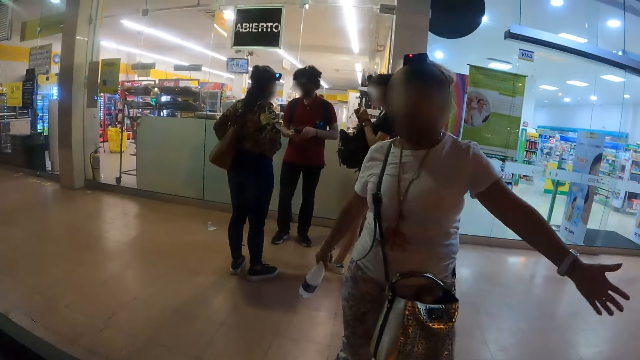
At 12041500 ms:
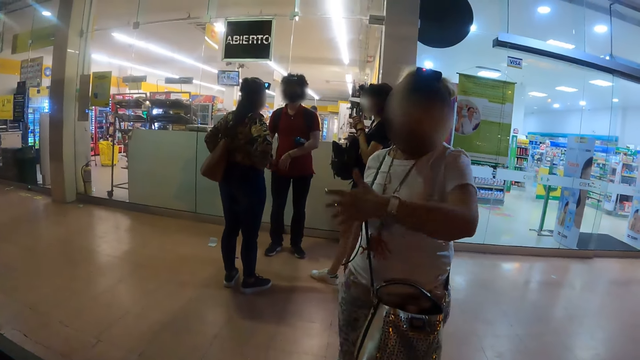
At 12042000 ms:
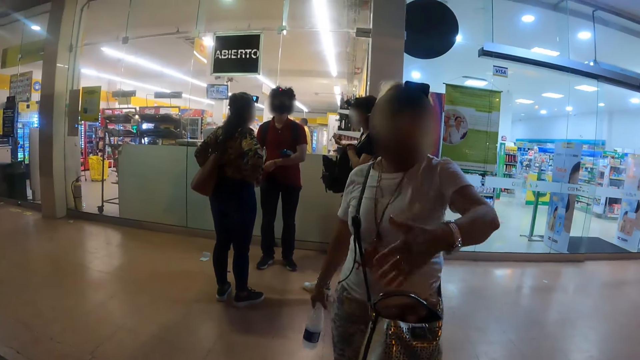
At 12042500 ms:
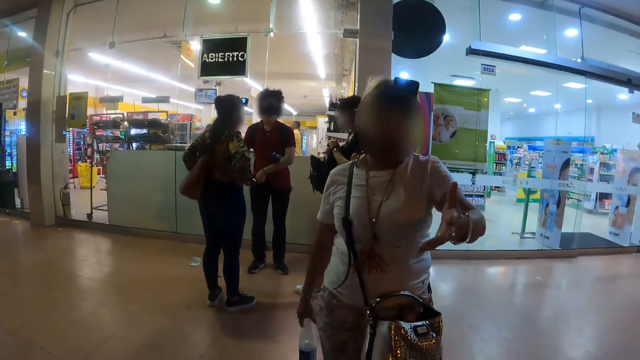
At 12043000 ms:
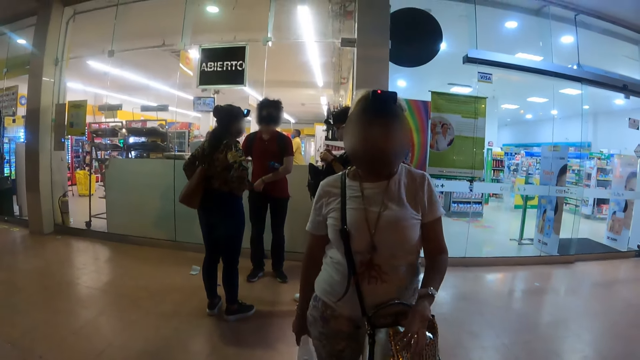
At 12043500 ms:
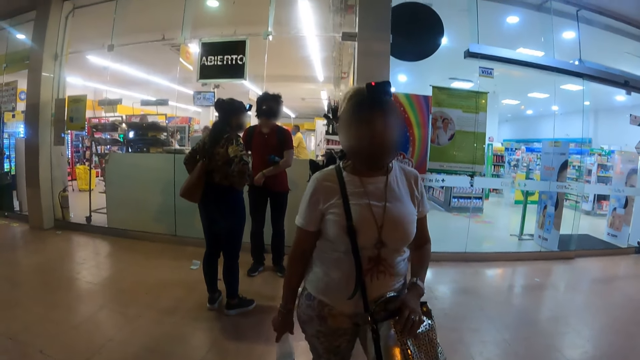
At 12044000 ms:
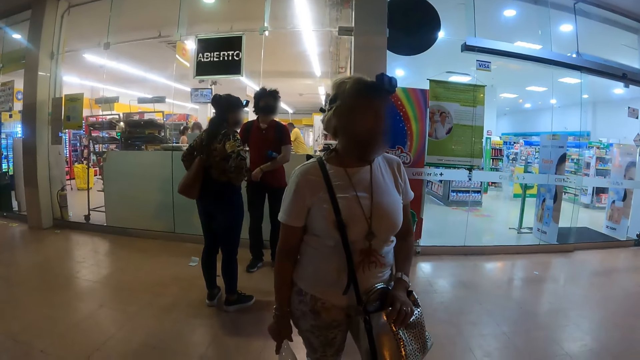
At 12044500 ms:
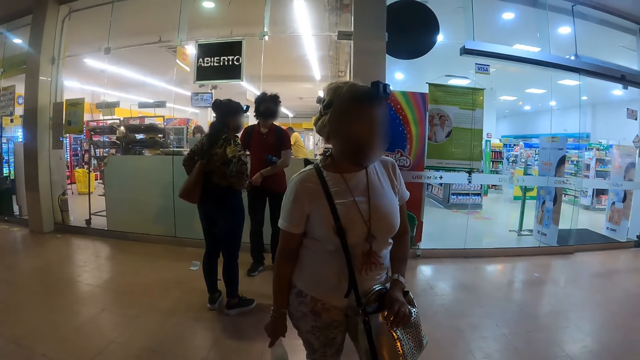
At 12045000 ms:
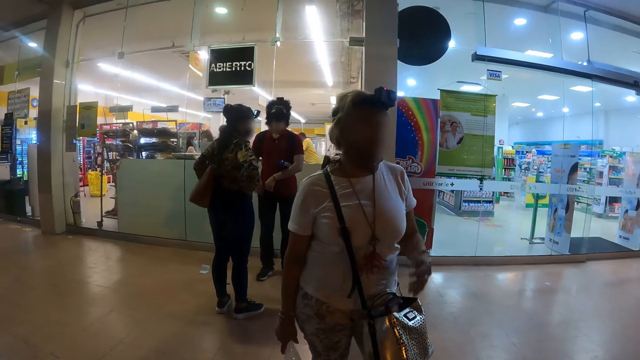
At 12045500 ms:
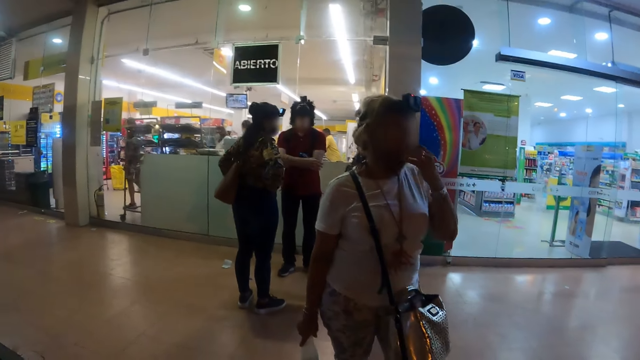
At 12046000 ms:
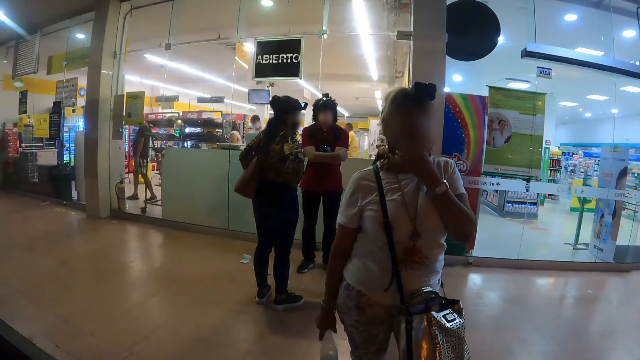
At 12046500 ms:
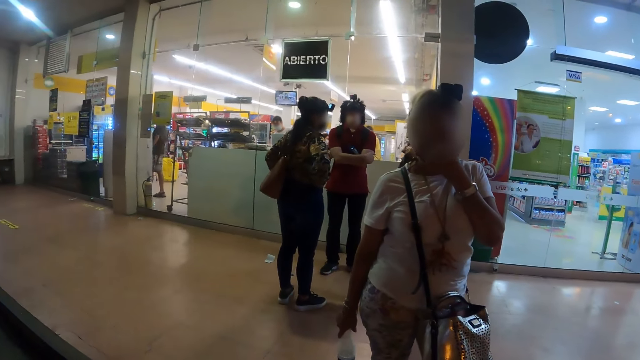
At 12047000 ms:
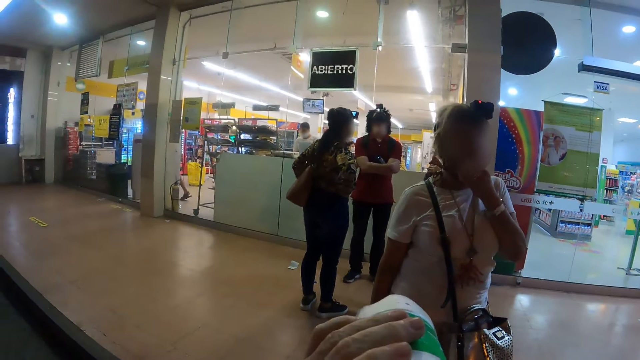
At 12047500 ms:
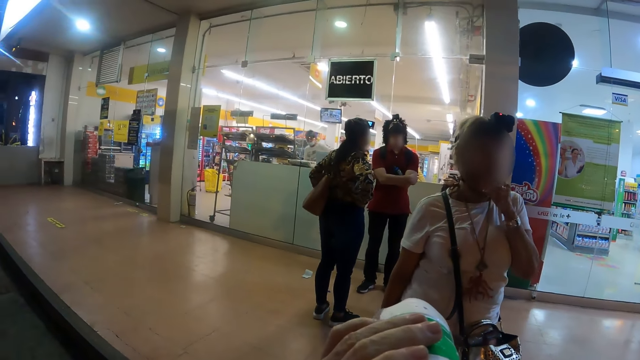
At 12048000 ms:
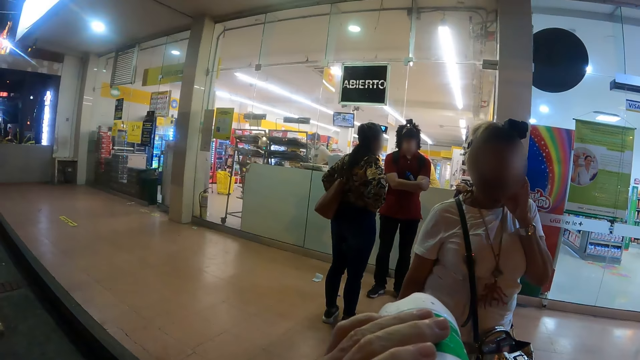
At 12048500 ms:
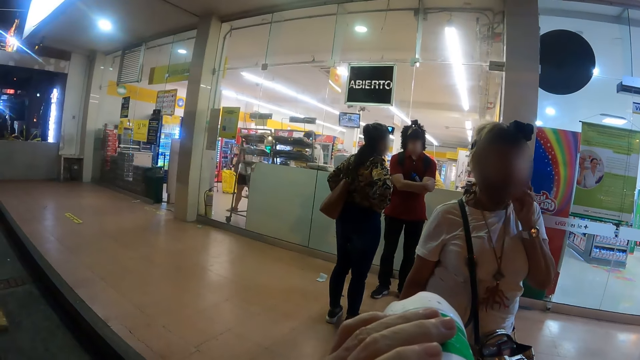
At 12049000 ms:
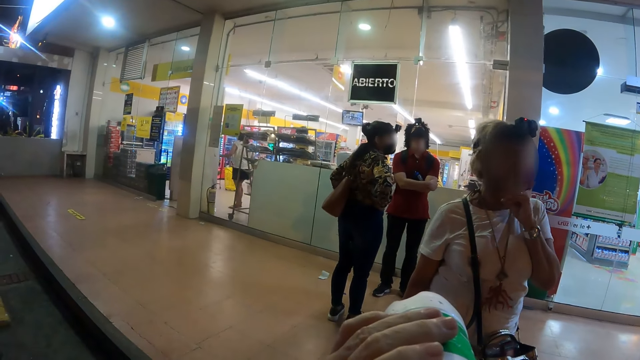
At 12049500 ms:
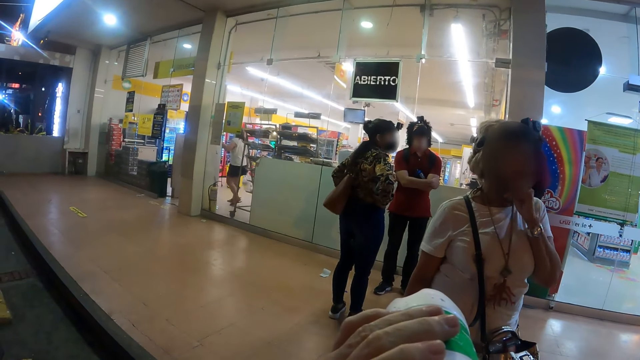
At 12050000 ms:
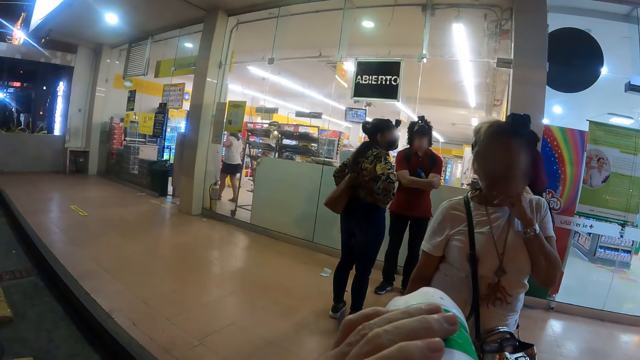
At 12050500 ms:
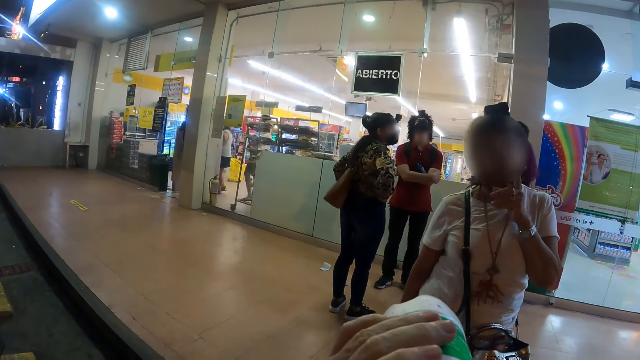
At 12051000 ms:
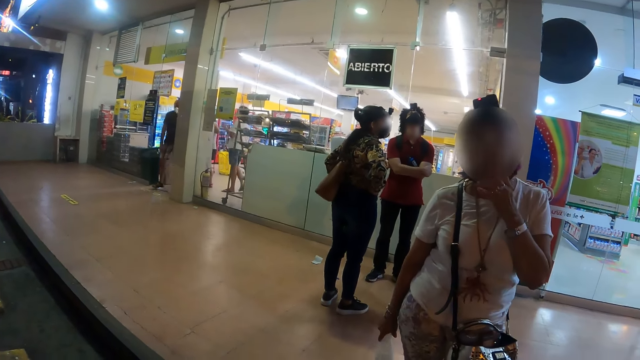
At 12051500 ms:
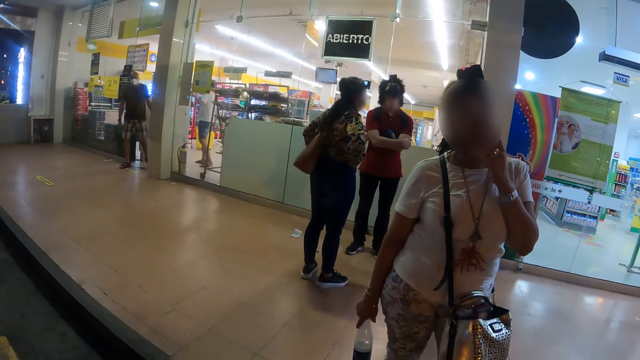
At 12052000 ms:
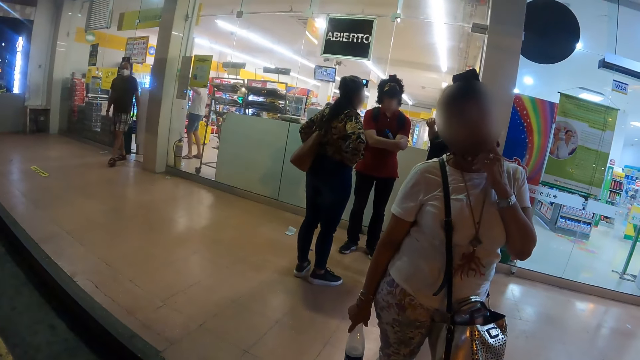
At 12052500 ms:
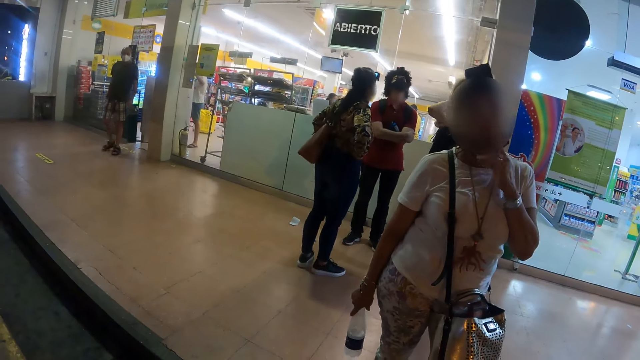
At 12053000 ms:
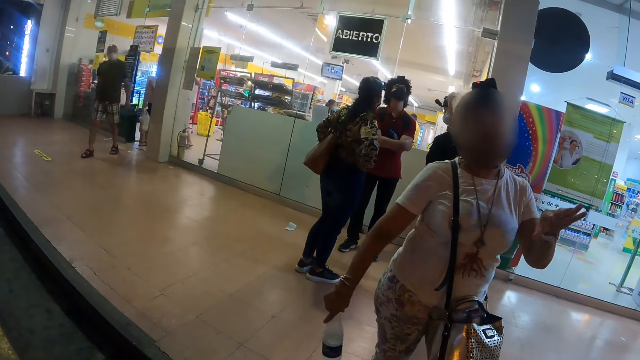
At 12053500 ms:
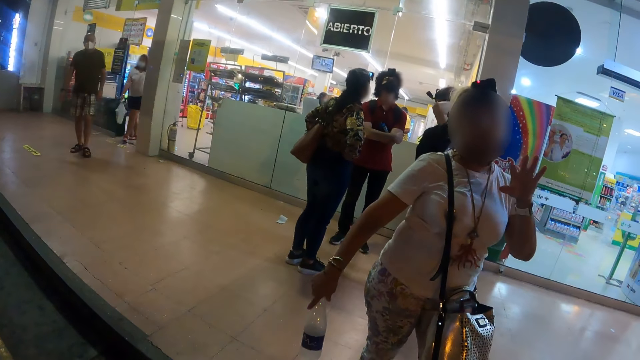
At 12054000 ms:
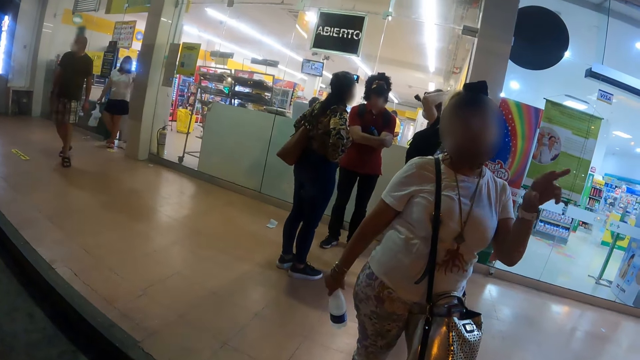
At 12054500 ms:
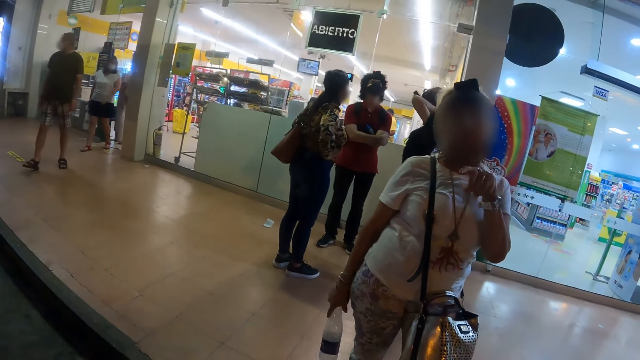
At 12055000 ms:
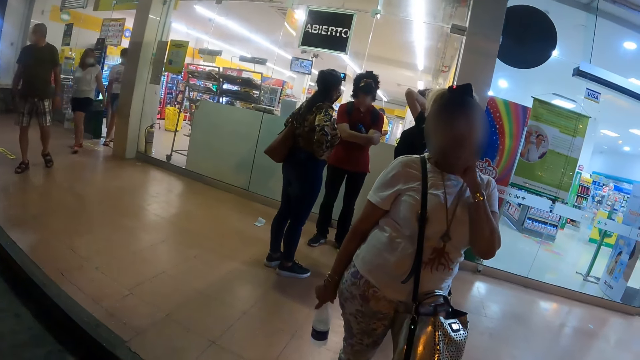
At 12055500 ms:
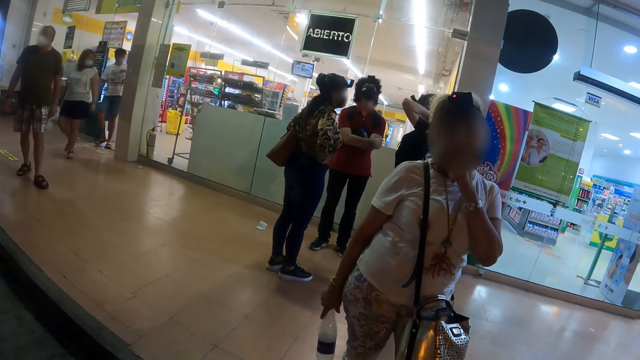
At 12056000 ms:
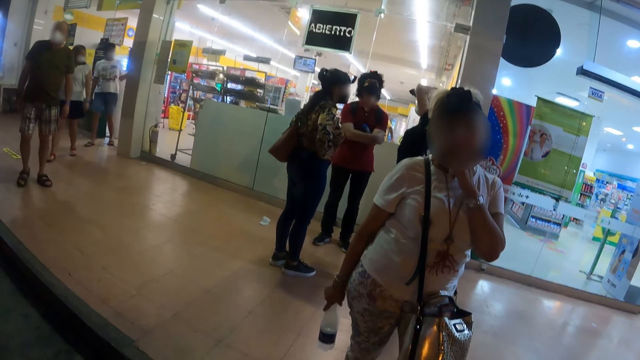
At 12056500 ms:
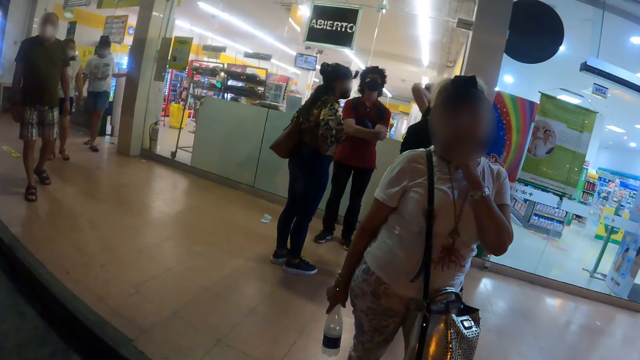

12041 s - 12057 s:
The camera wearer drinks water from the bottle. A woman speaks to the camera wearer. The camera wearer interacts with the woman.

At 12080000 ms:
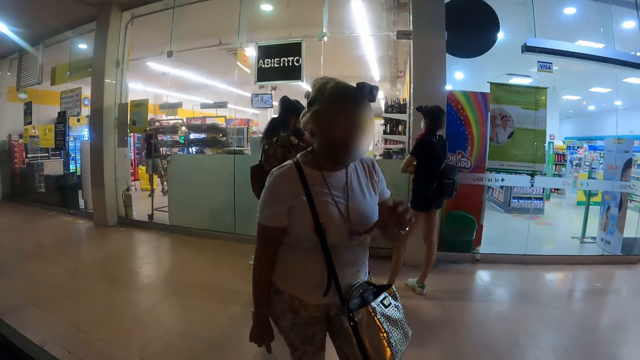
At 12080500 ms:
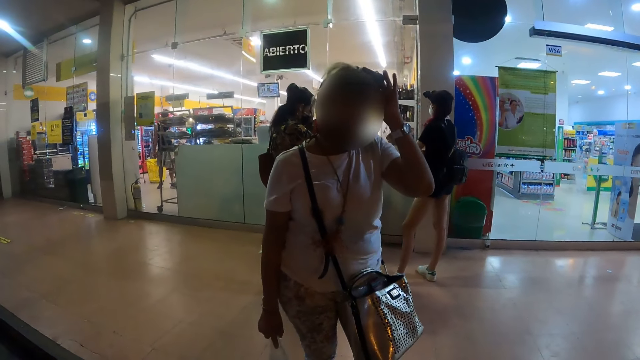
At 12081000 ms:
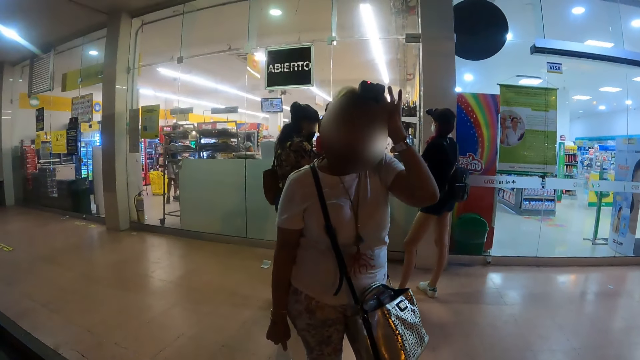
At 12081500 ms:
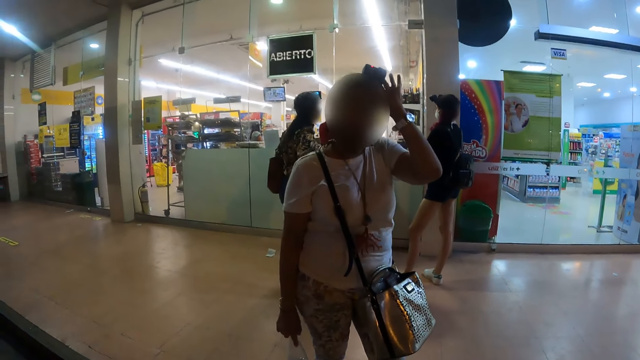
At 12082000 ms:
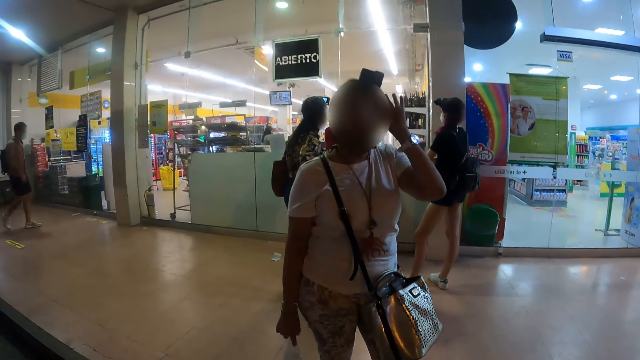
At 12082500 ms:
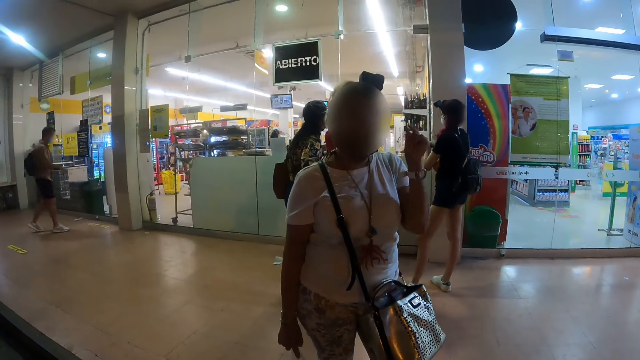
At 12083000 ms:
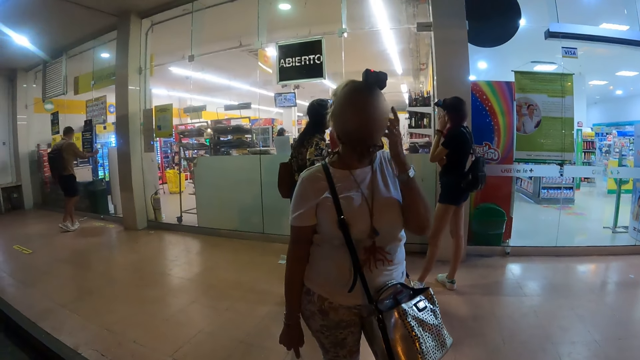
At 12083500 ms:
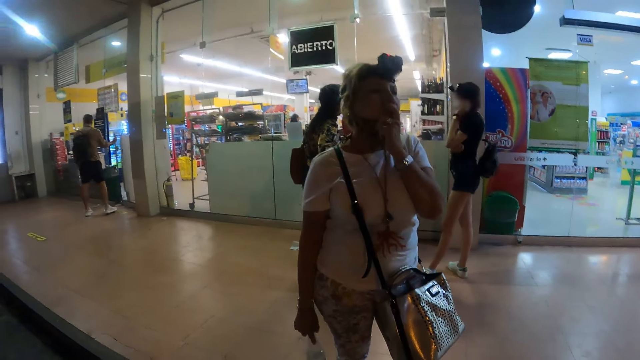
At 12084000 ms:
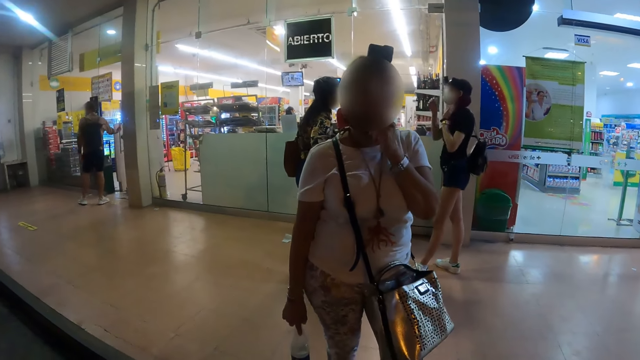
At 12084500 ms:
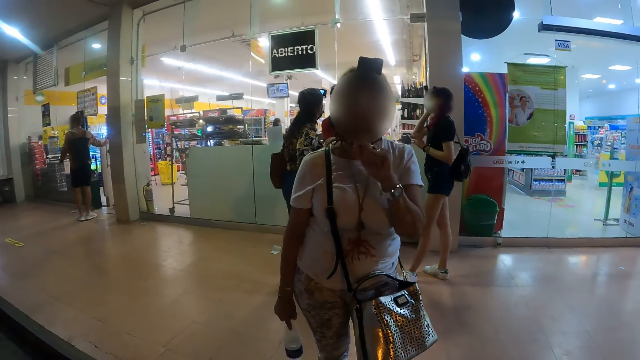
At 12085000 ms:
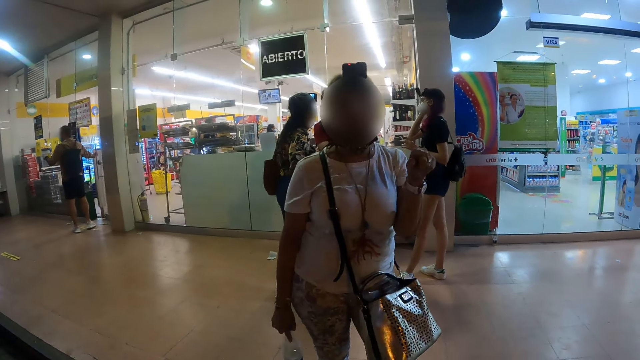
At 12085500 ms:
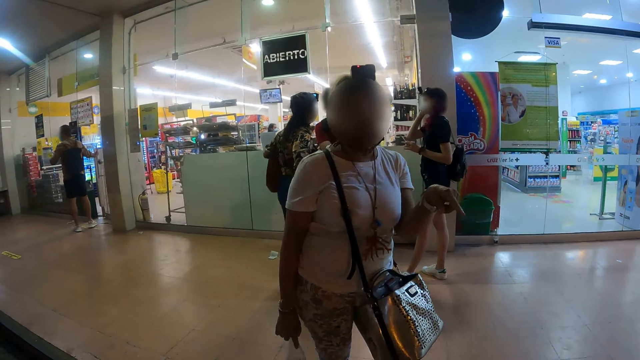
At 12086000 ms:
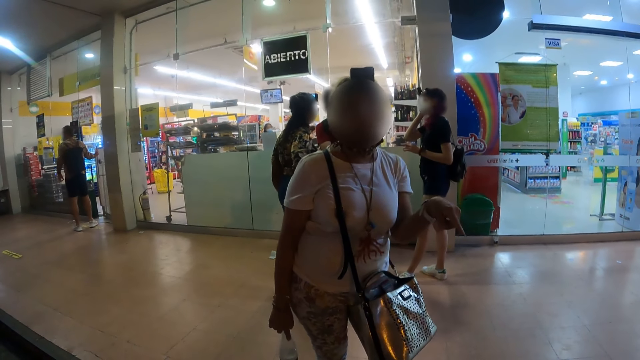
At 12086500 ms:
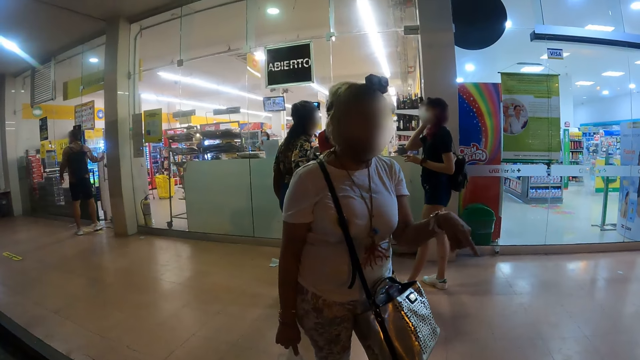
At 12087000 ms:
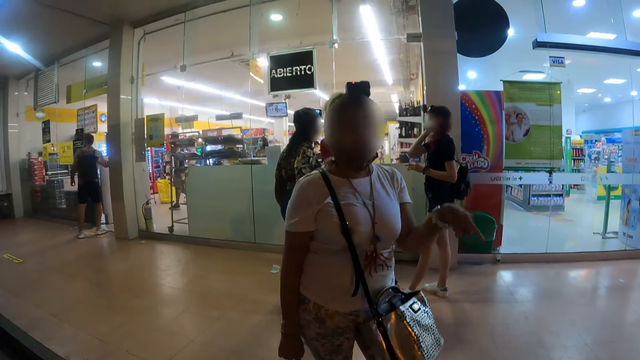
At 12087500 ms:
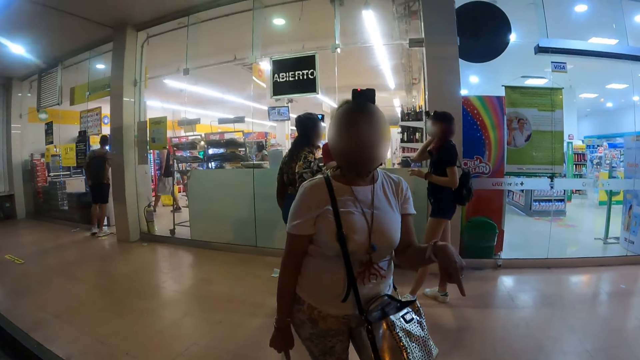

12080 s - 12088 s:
A woman adjusts the camera. The woman speaks to the camera wearer.
